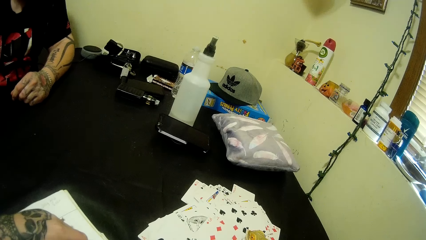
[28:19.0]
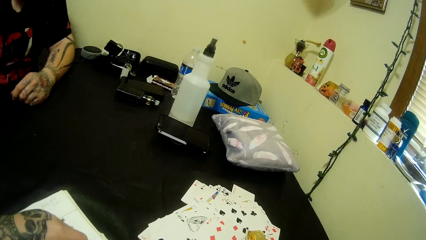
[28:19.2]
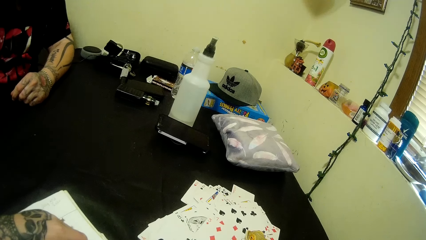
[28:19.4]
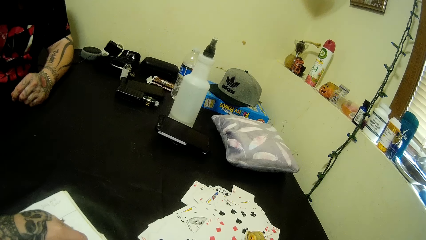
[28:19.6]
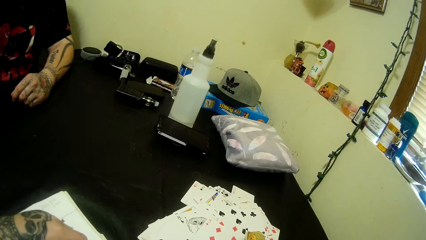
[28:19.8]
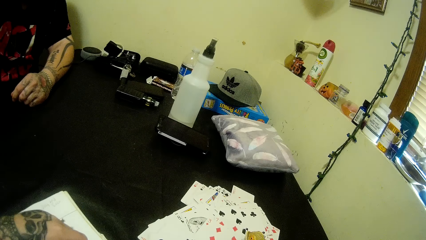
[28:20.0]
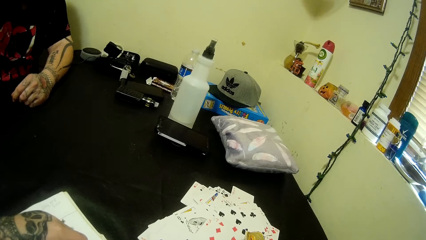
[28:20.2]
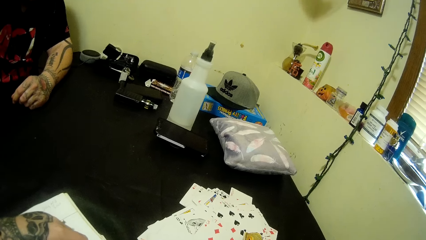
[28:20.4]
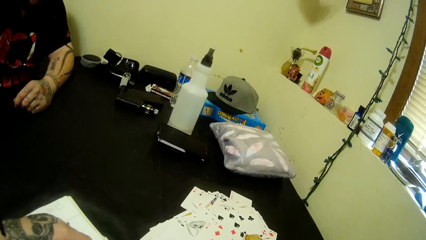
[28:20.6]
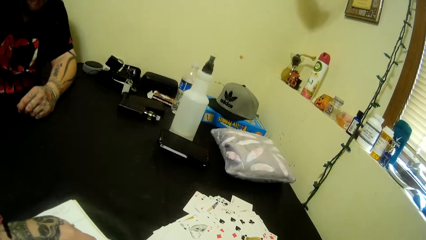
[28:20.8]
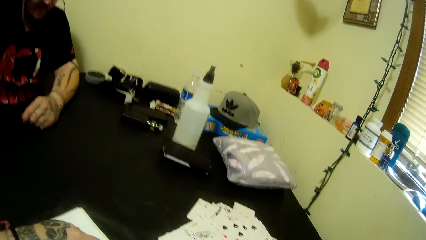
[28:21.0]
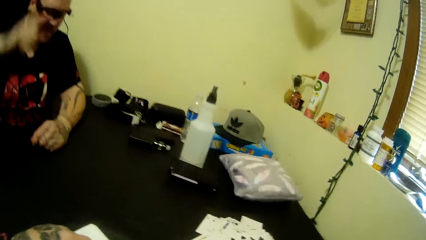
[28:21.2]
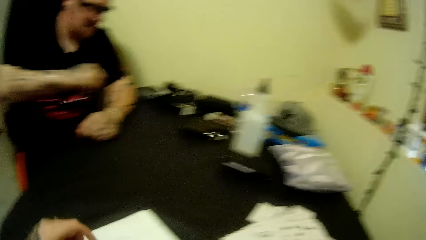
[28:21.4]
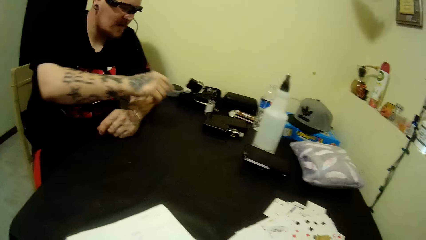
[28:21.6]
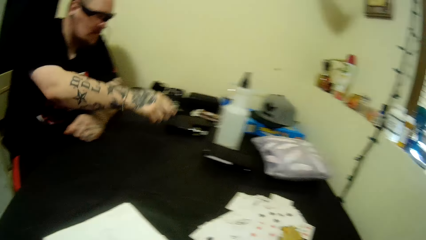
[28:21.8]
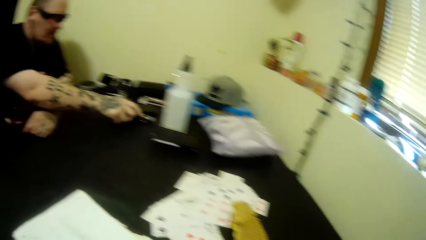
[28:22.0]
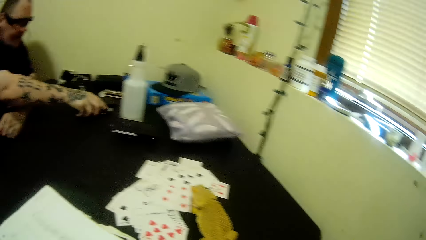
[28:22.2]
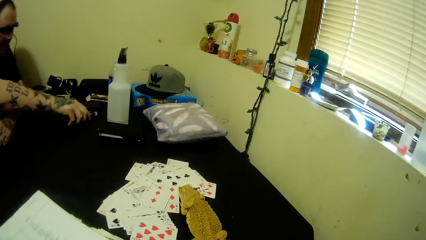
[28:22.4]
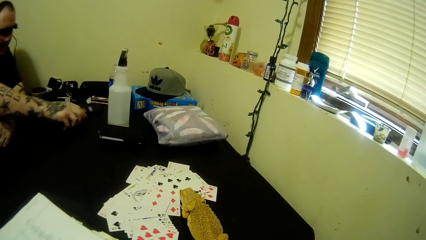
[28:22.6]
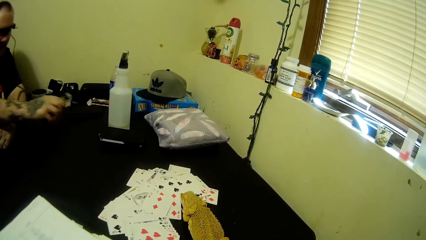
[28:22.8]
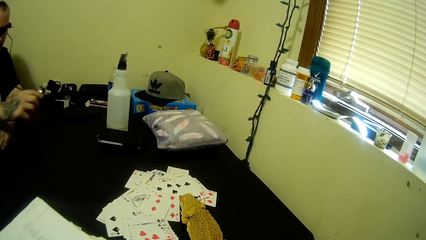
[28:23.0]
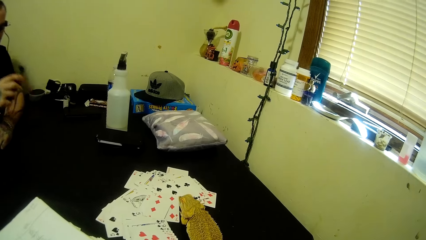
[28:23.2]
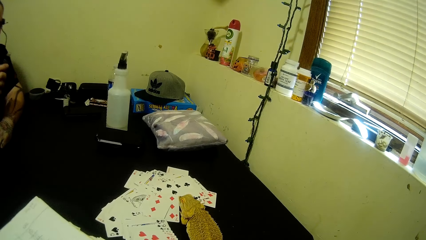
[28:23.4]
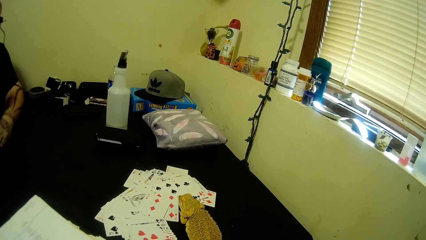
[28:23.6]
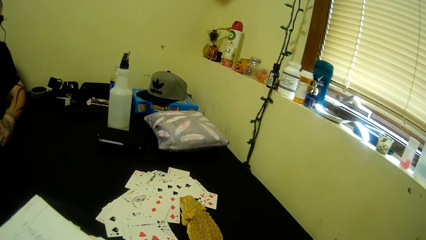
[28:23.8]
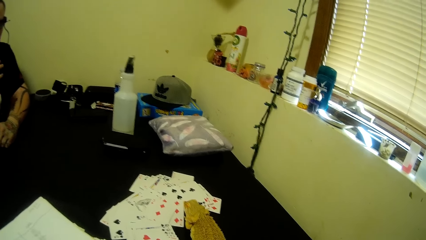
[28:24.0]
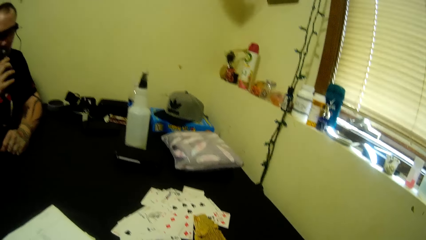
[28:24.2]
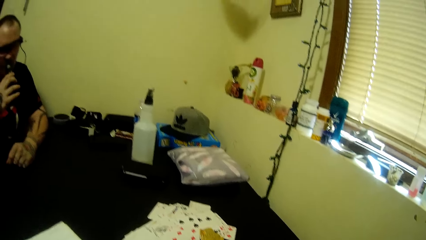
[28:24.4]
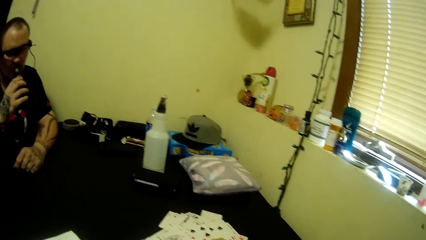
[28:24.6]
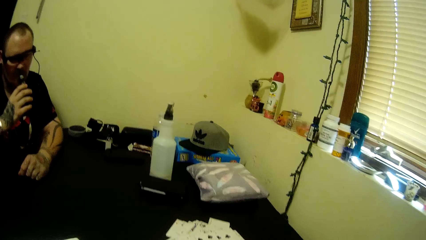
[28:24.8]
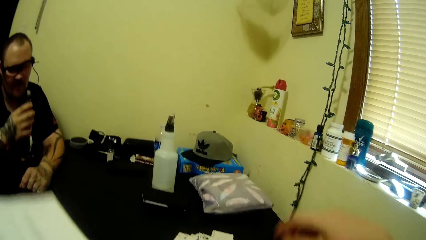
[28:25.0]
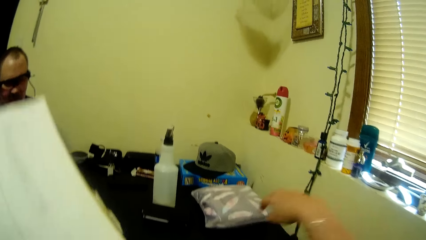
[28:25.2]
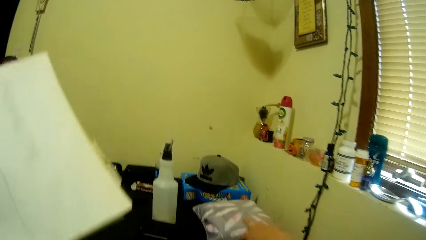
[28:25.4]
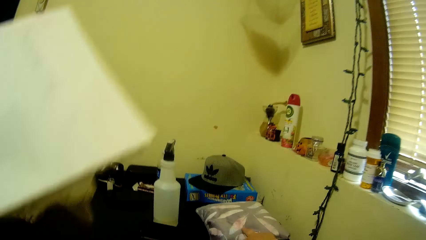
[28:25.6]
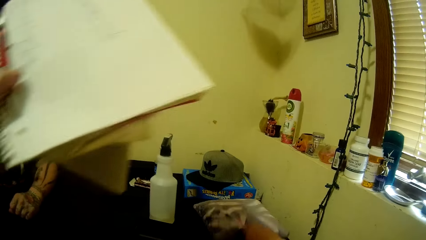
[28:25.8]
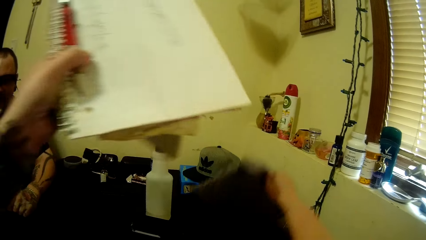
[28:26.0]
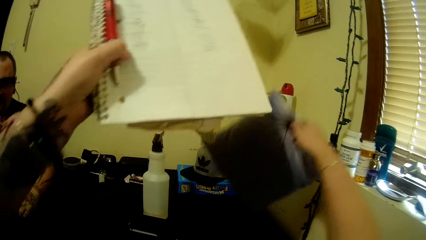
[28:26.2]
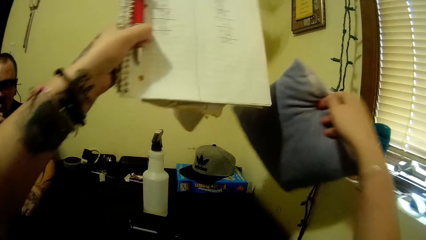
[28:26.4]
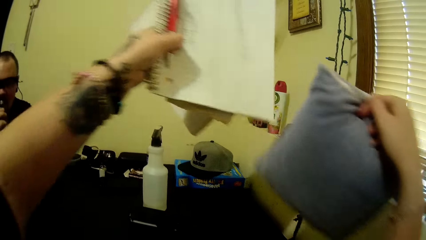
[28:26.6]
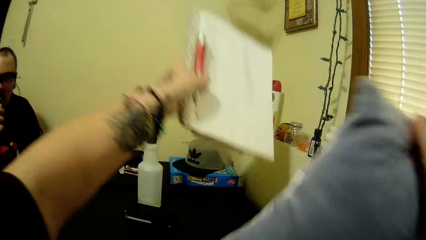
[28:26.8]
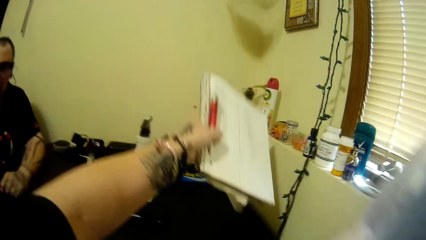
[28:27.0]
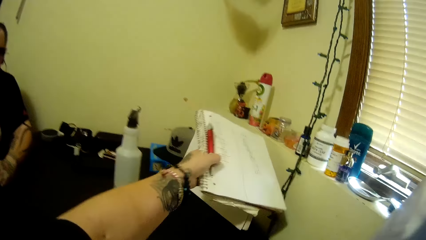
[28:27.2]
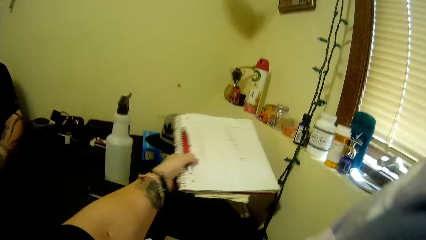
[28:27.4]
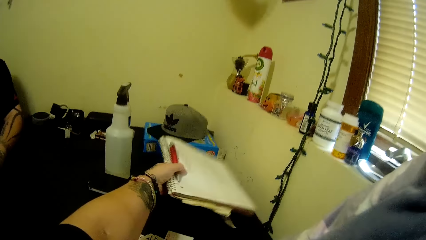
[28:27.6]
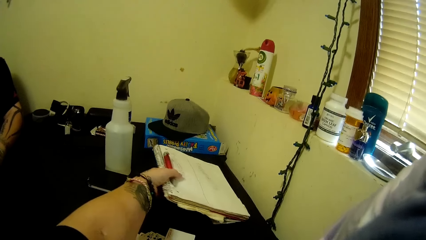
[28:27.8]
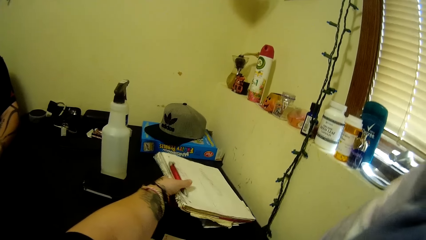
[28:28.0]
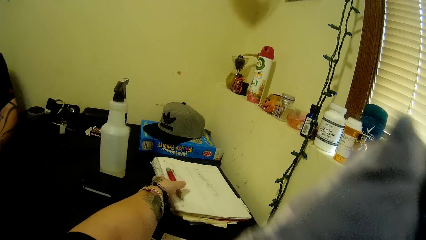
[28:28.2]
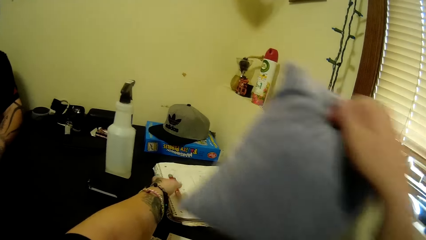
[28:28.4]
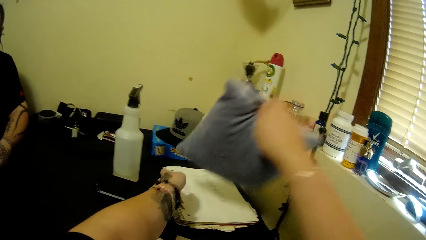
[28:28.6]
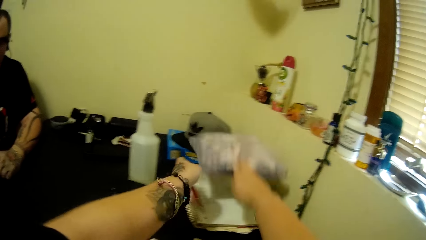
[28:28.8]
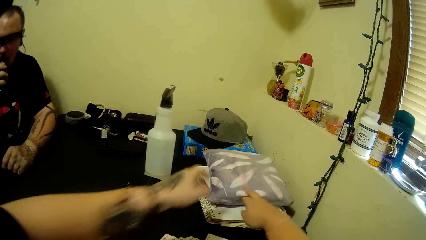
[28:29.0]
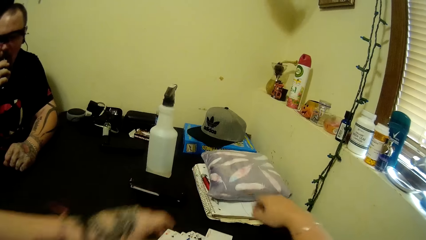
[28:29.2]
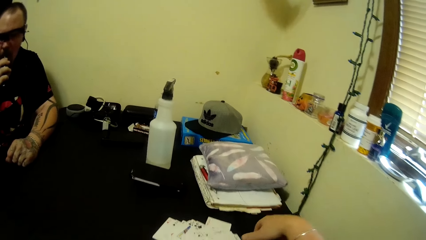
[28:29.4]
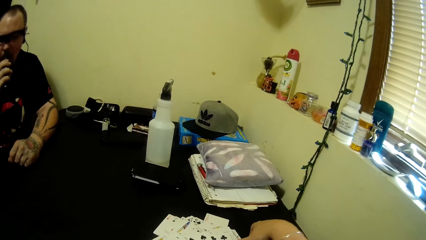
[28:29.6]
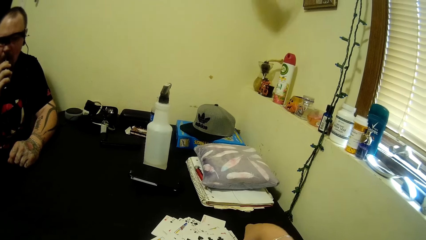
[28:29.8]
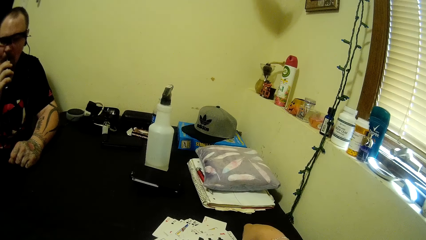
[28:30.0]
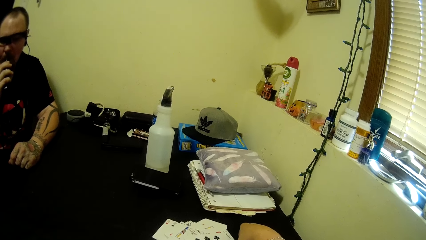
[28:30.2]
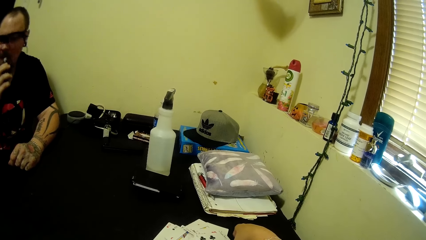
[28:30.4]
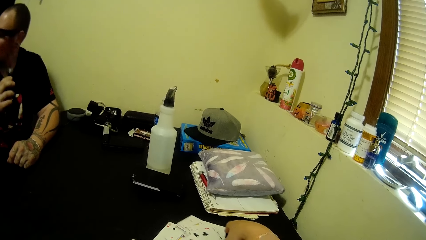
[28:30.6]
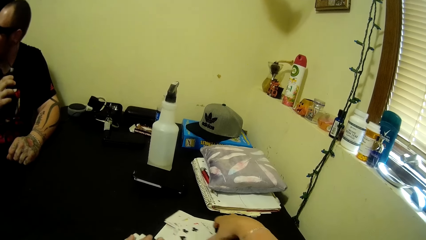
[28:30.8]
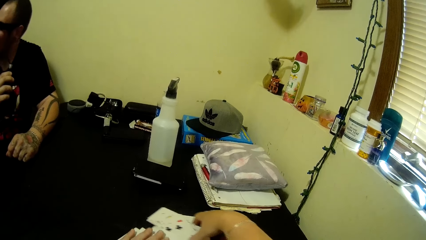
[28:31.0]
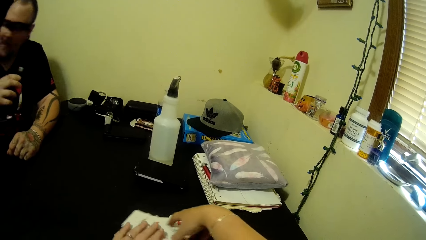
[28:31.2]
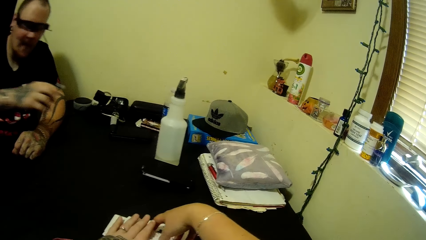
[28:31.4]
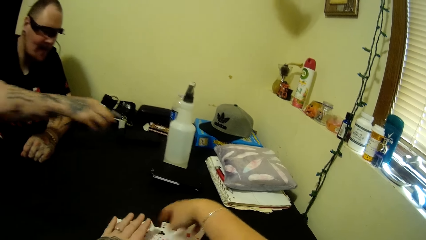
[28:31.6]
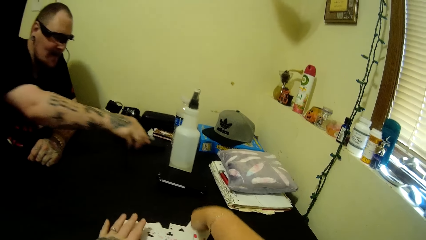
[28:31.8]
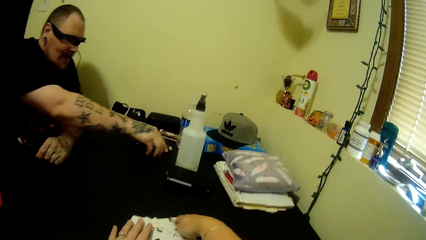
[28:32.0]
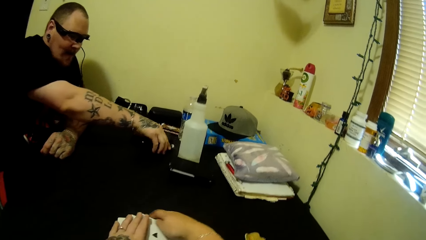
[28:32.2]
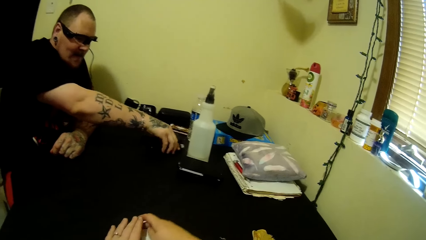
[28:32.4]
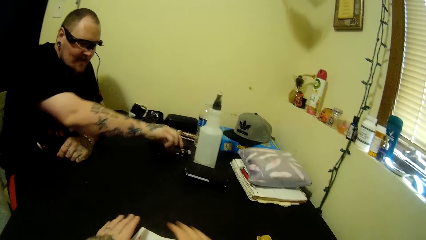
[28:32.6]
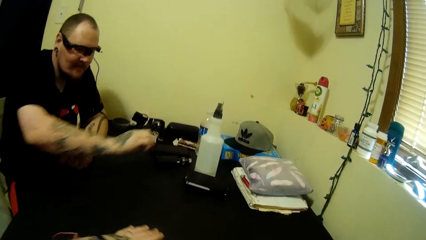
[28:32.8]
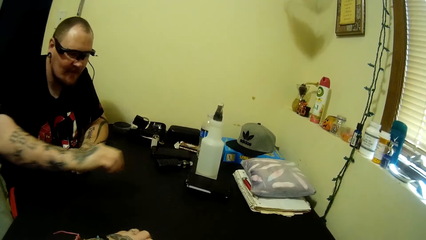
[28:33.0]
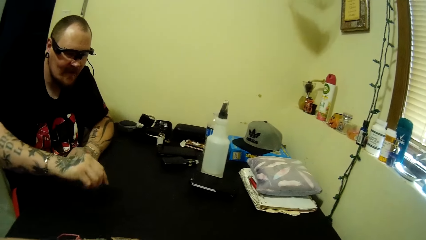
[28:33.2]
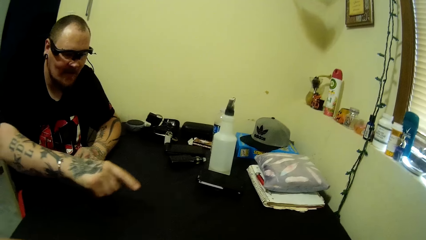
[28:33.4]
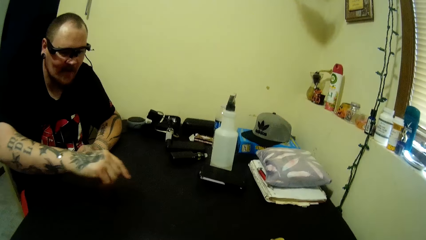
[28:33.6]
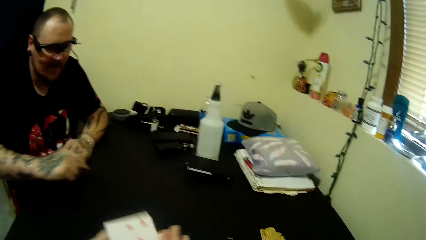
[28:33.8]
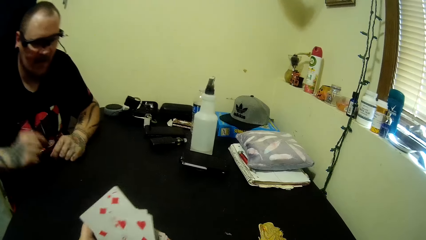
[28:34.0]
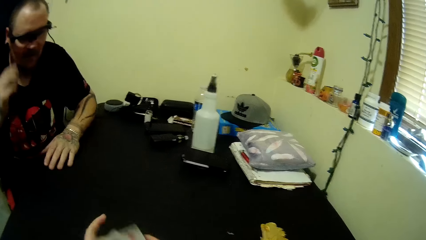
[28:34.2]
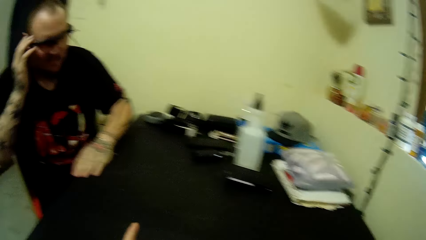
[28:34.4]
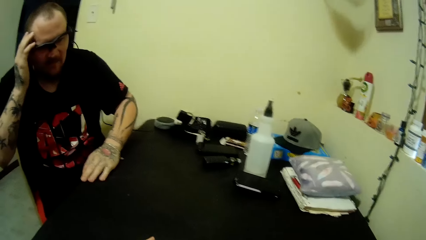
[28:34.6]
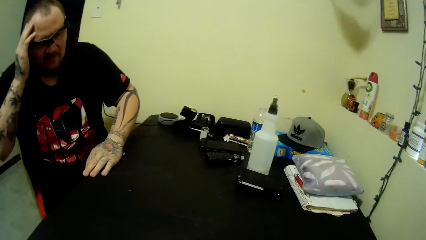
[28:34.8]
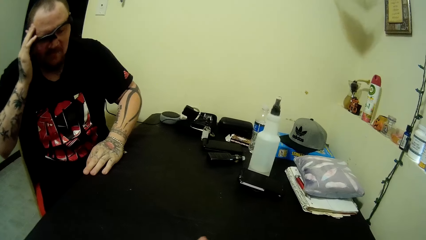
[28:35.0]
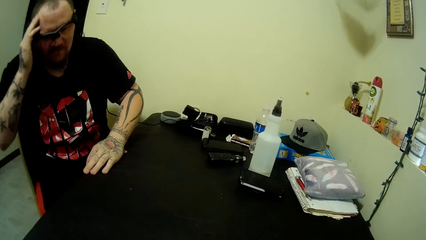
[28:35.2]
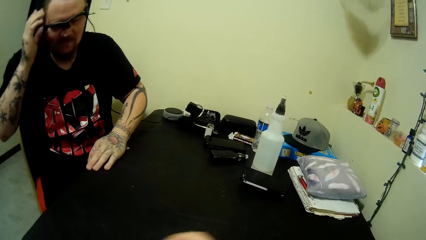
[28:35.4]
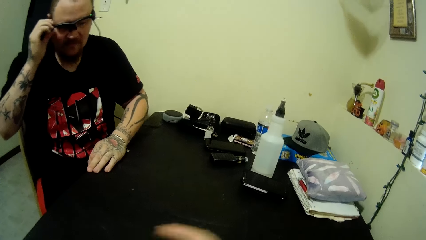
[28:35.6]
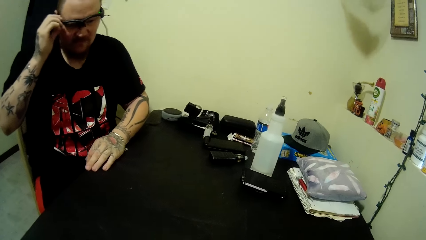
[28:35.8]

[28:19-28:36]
A man moves a hand upwards, looks around and stretches a hand. The camera wearer moves a hand from the table and looks around. The man picks a pipe from the table, inhales and smokes from the pipe. The camera wearer lifts a book upwards, moves a hand around, lifts a pillow or cushion from the table, drops the book on the table, puts the cushion on top of the book, moves cards on the table and packs the cards on the table. The man looks around, drops the pipe on the table and uses gestures. The camera wearer arranges the cards. The man scratches his face.
